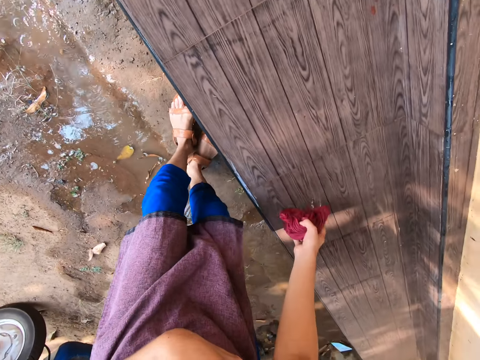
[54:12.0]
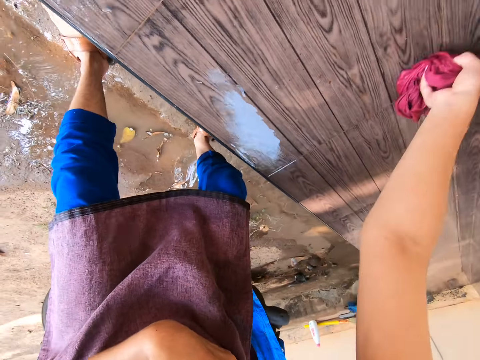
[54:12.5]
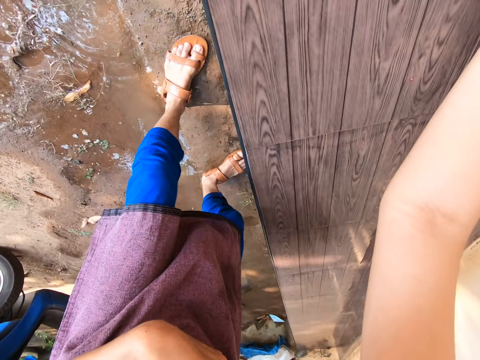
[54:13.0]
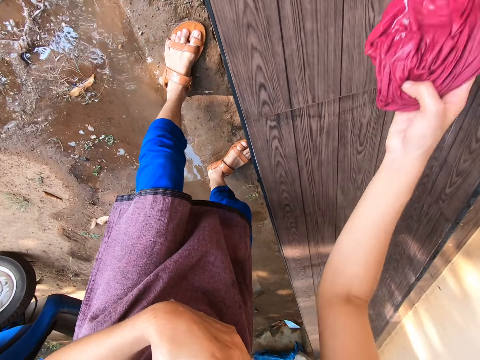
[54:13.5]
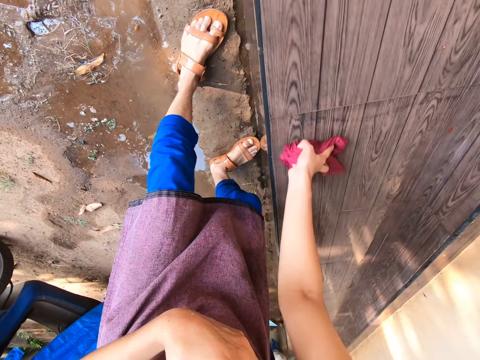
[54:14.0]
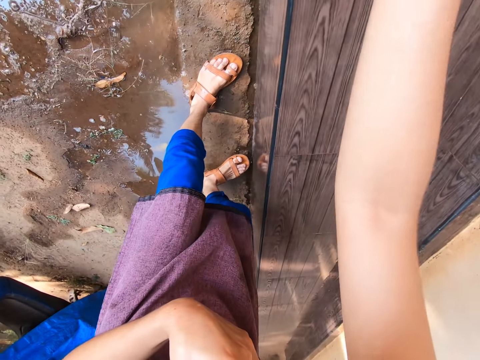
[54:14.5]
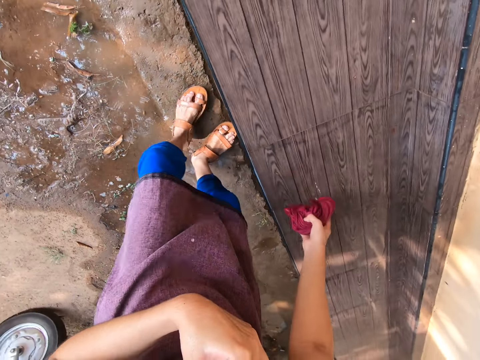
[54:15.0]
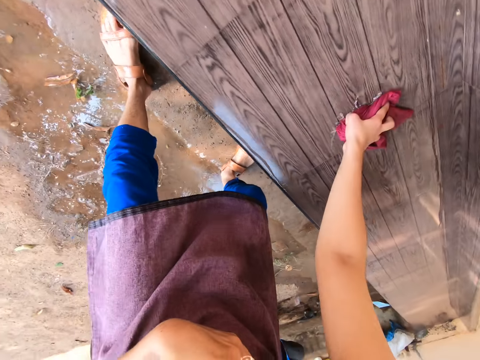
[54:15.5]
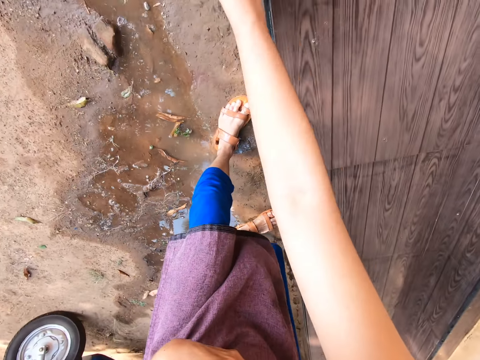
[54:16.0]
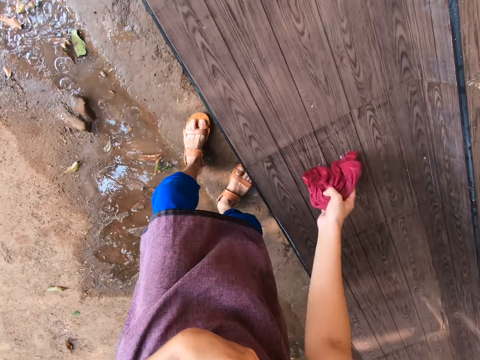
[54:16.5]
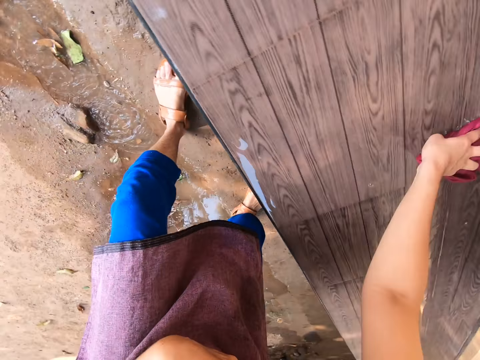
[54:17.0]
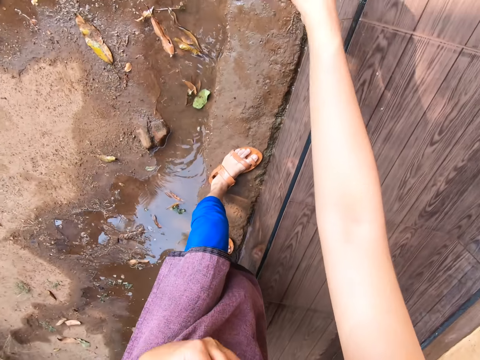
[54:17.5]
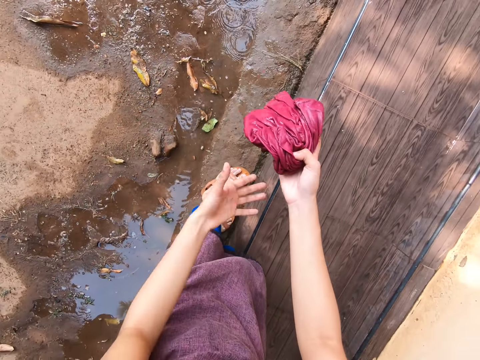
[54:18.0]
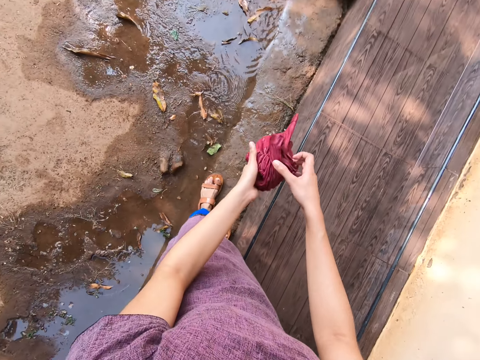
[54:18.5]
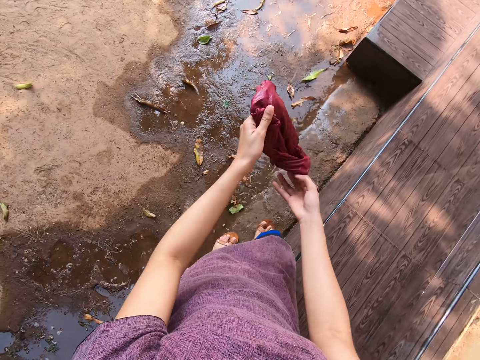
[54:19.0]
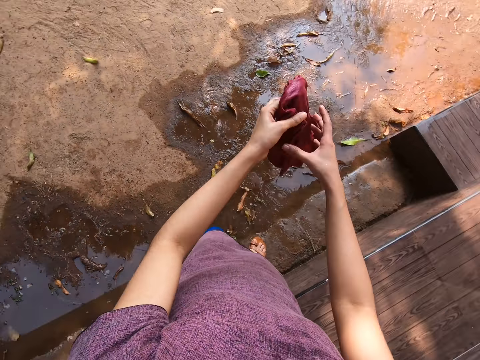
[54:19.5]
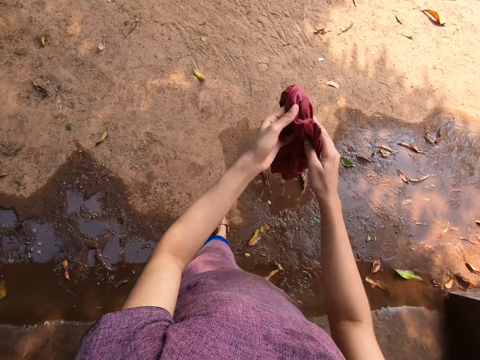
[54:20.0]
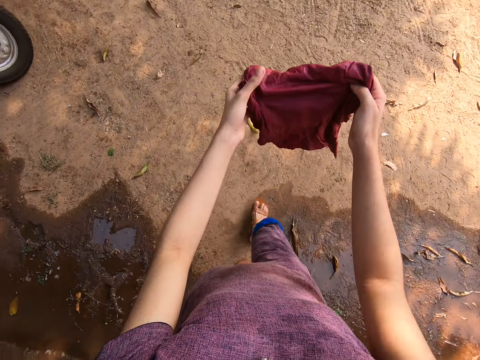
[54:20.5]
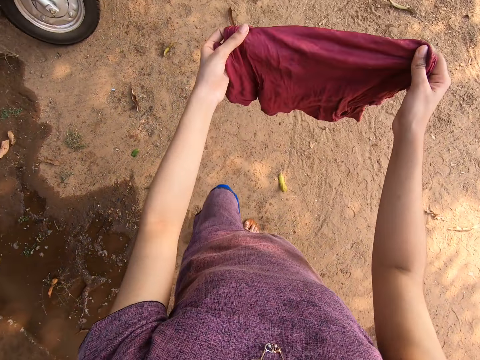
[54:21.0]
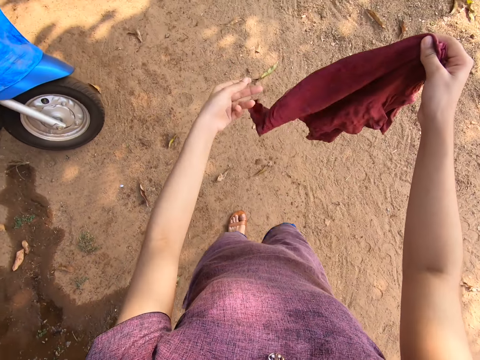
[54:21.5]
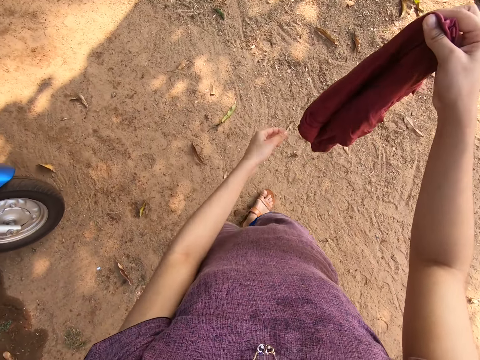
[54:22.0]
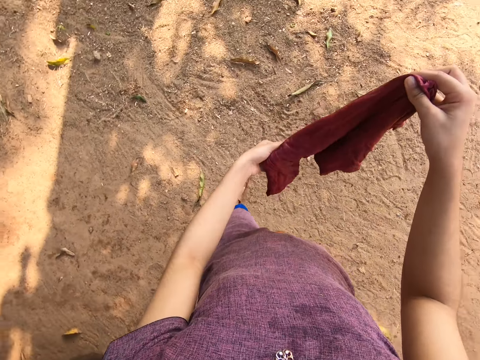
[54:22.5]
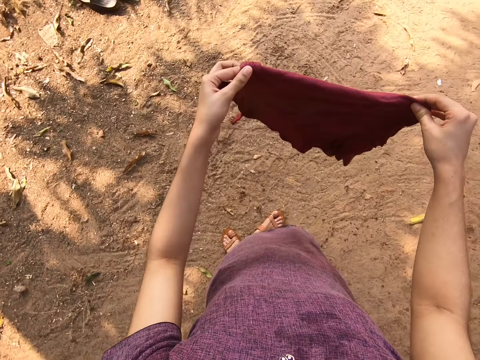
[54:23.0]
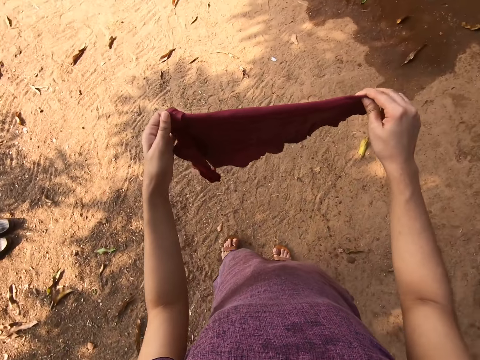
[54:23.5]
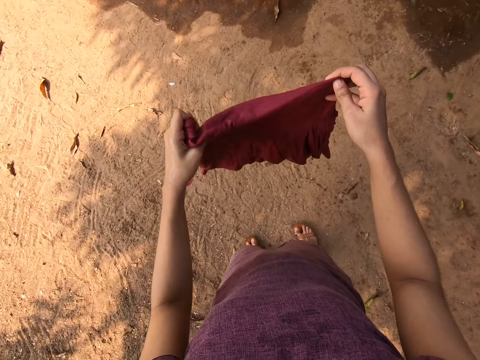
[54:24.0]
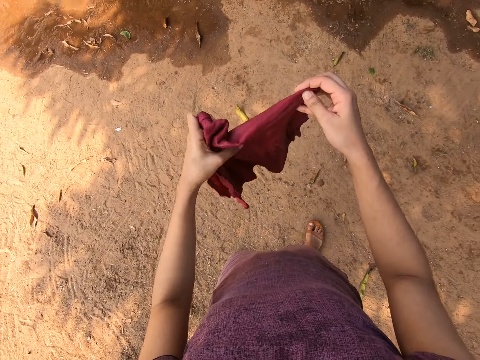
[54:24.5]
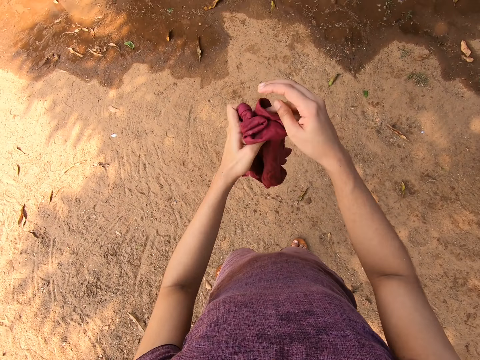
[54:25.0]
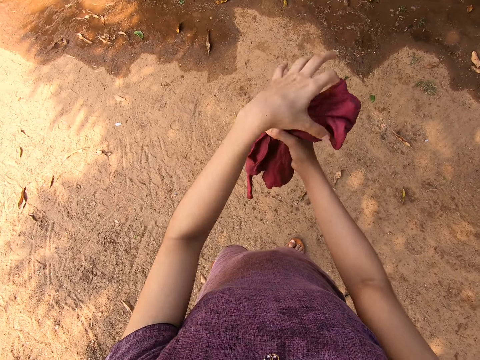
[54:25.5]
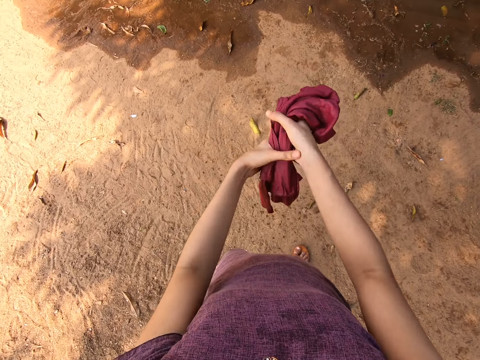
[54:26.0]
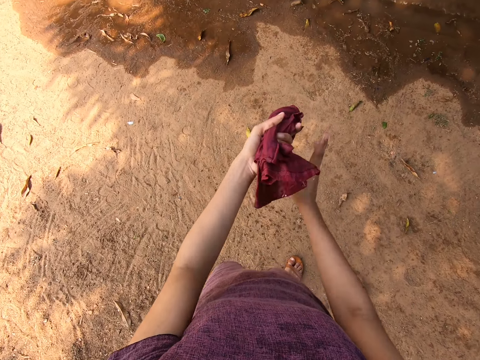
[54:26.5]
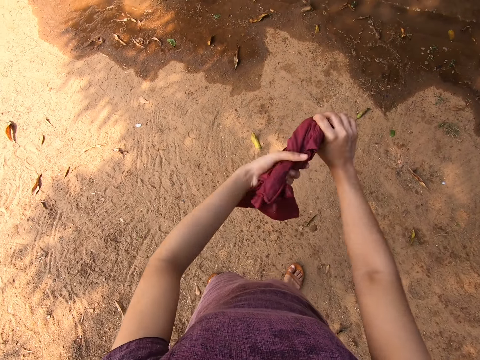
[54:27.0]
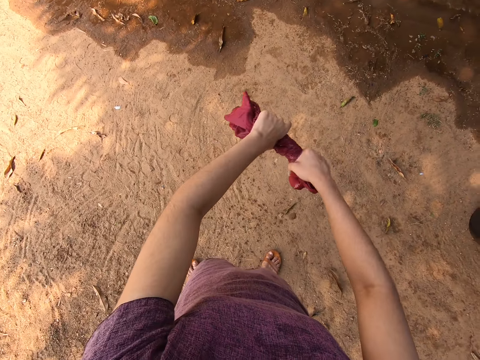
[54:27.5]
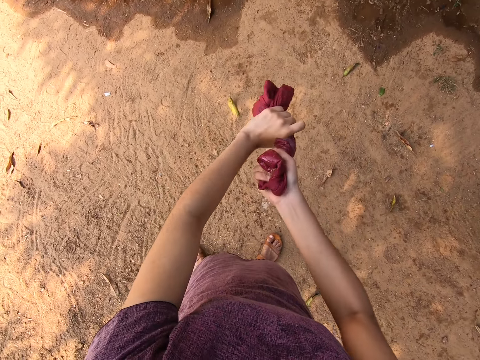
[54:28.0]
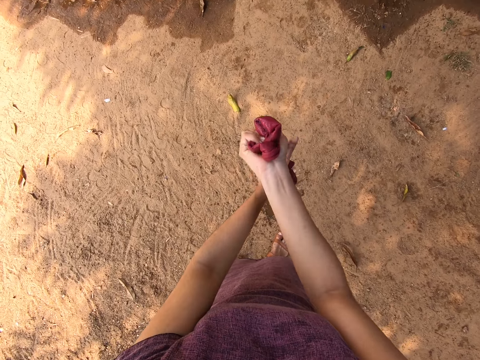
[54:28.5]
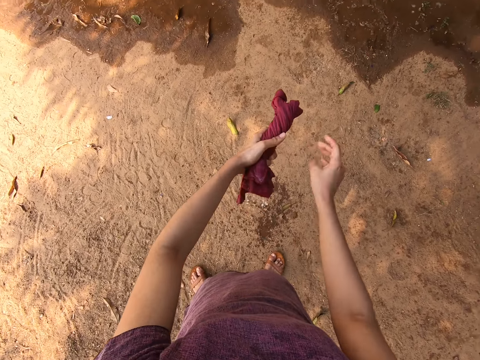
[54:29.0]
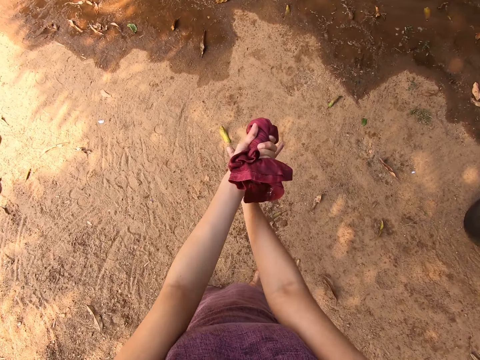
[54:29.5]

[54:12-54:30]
The camera wearer adjusts the cloth in her hands and steps away from the front stairs. She squeezes the cloth in her hands.

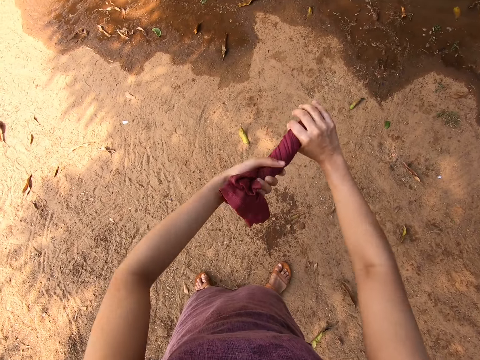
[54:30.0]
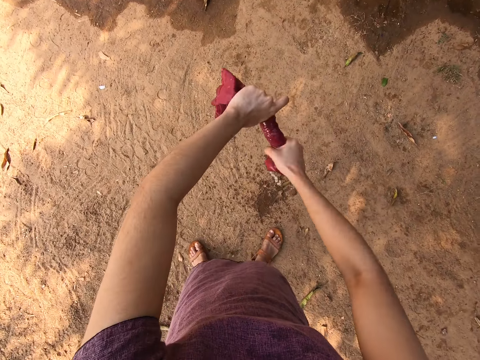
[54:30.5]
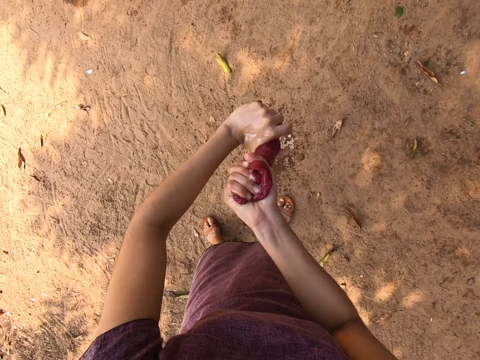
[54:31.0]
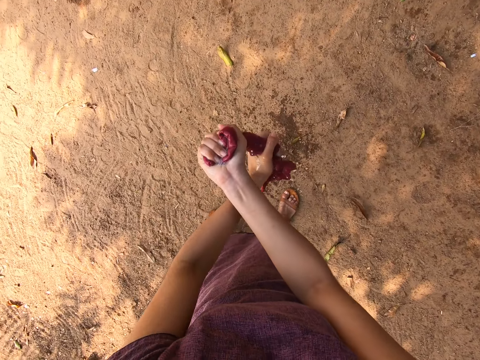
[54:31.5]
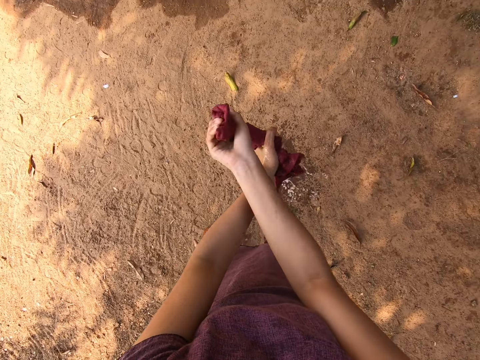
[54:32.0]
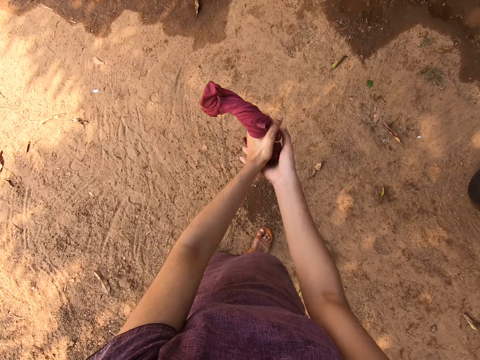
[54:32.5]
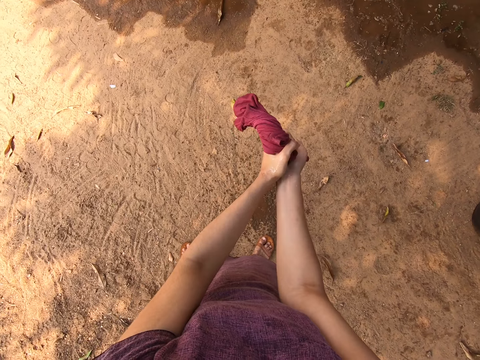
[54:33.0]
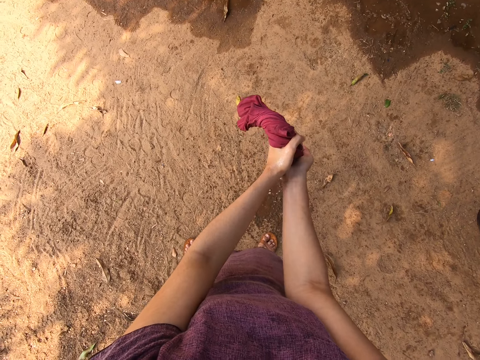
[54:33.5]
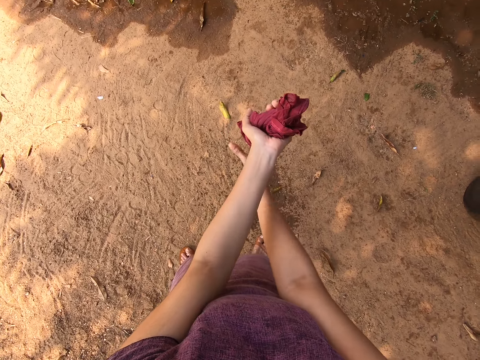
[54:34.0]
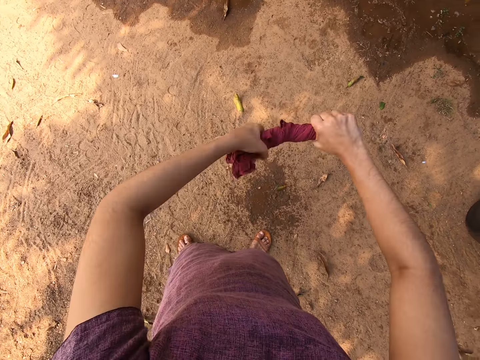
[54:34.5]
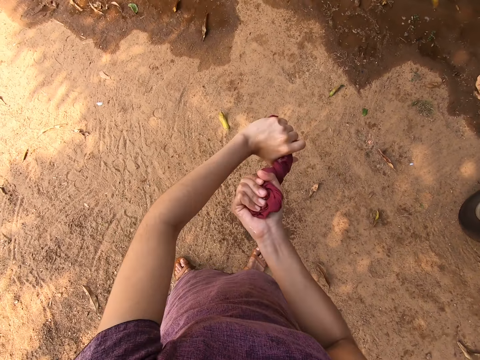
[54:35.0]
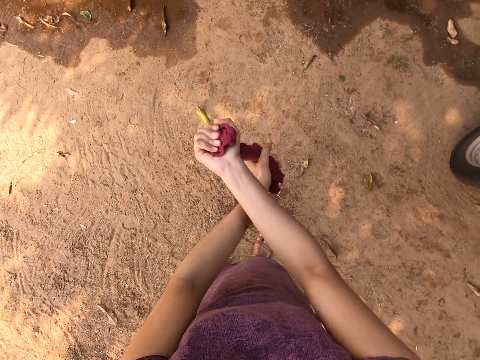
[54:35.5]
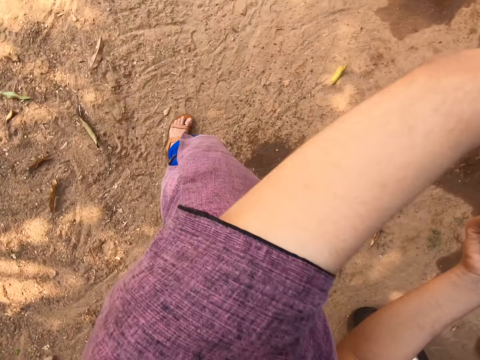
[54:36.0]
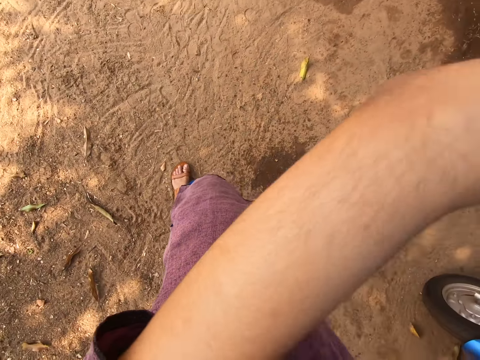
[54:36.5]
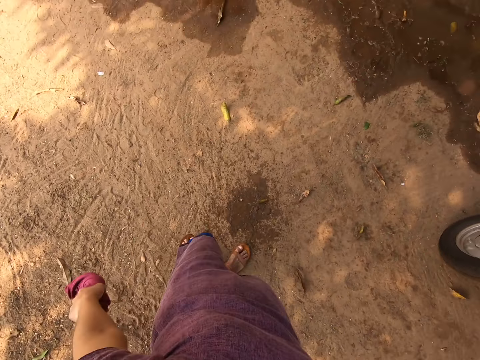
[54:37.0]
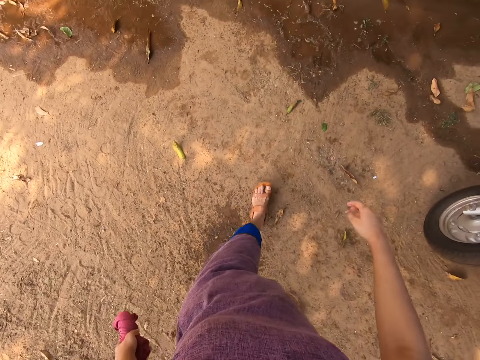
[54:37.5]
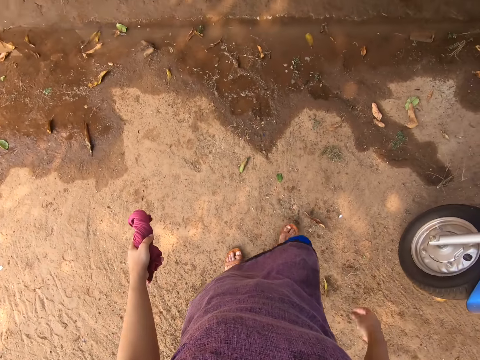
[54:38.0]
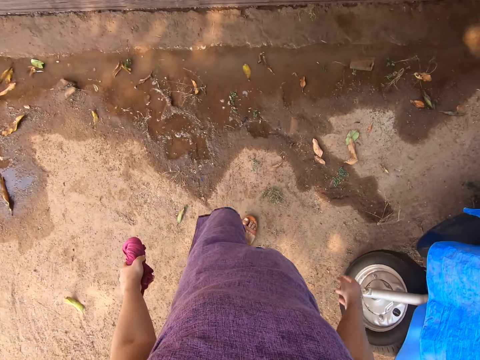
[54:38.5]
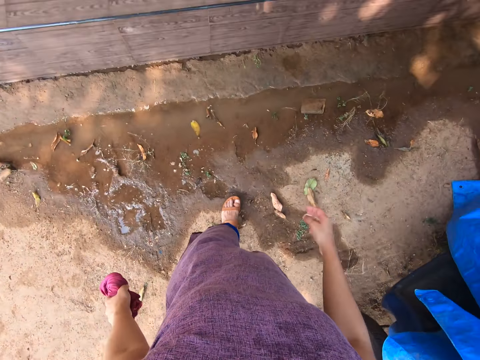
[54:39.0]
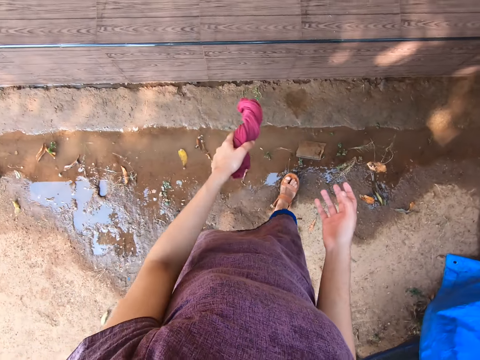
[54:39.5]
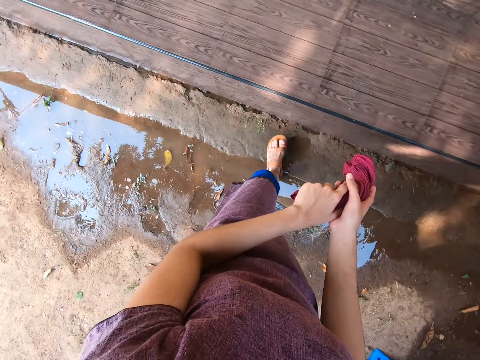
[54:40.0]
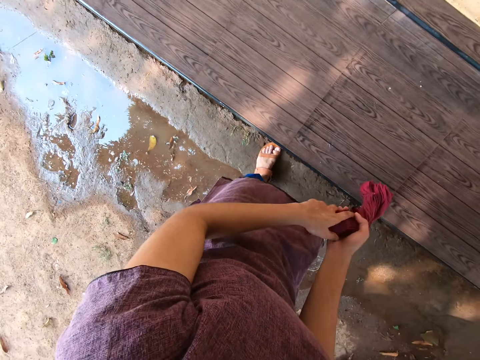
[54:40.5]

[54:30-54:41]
The camera wearer moves closer to the front stairs.
